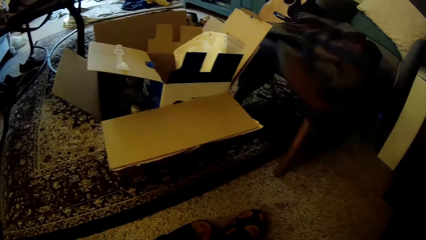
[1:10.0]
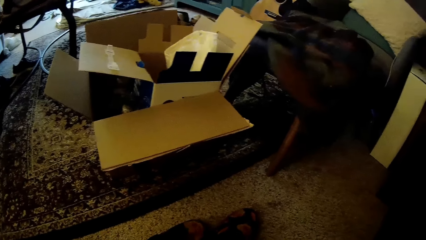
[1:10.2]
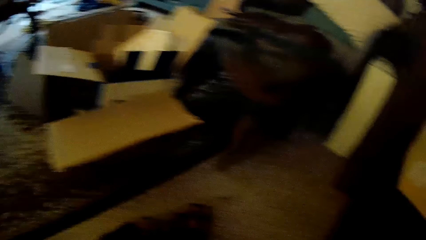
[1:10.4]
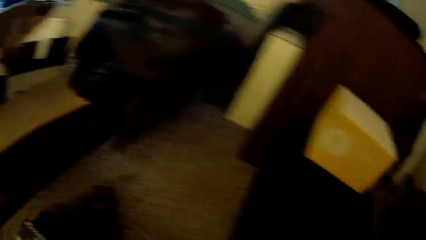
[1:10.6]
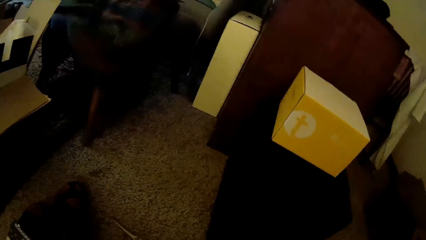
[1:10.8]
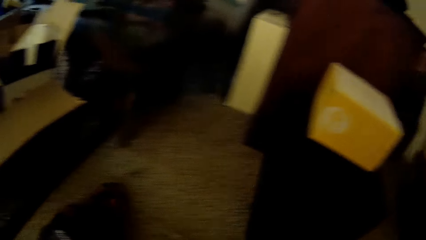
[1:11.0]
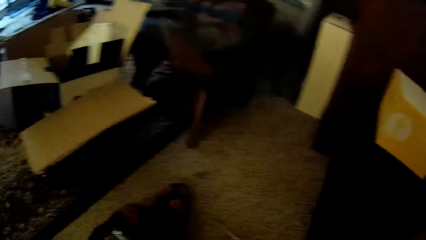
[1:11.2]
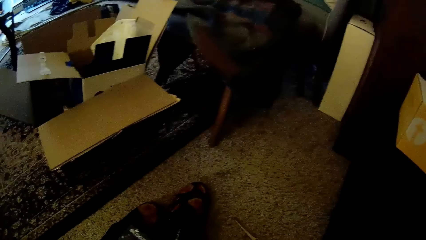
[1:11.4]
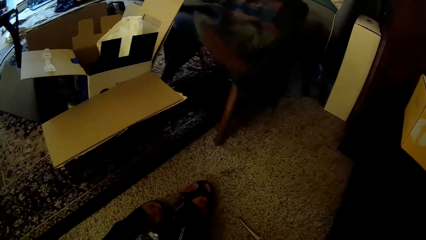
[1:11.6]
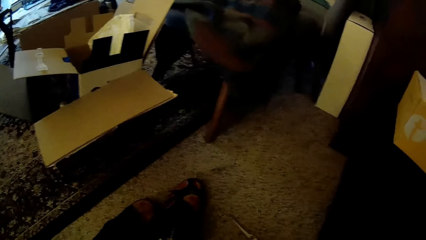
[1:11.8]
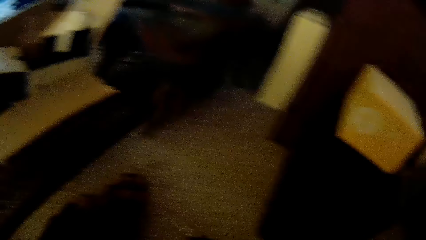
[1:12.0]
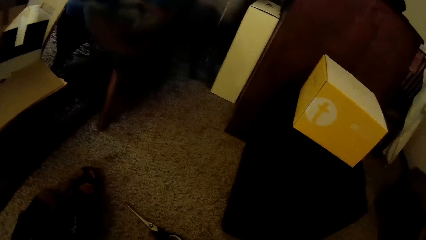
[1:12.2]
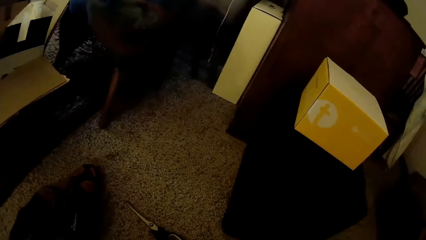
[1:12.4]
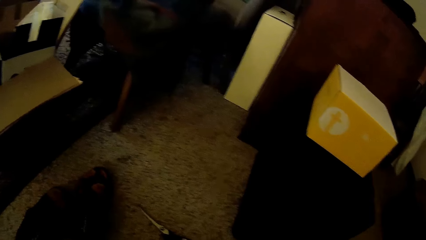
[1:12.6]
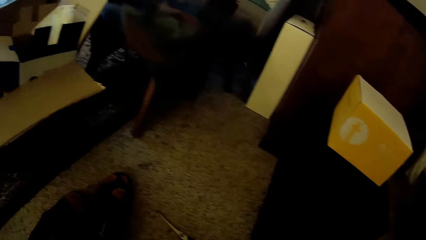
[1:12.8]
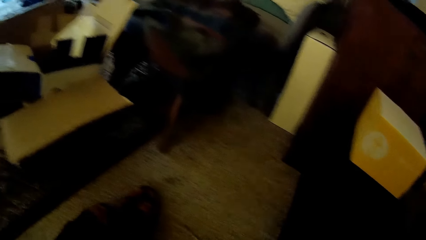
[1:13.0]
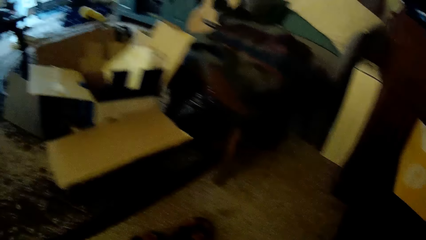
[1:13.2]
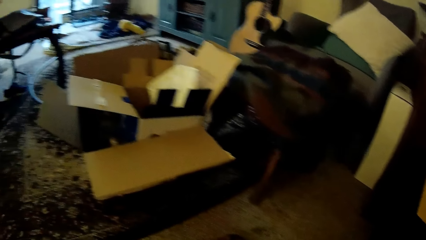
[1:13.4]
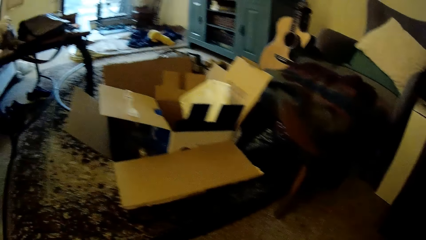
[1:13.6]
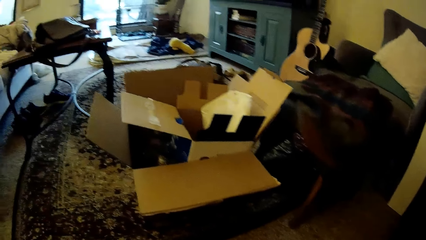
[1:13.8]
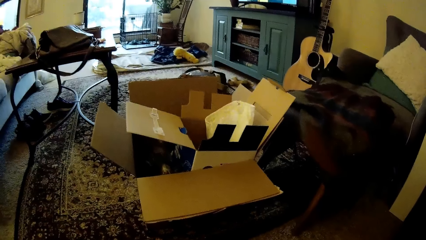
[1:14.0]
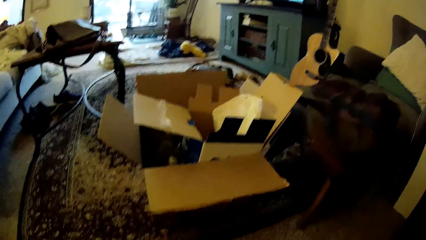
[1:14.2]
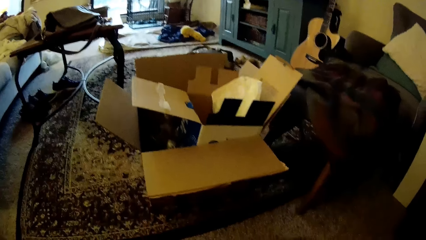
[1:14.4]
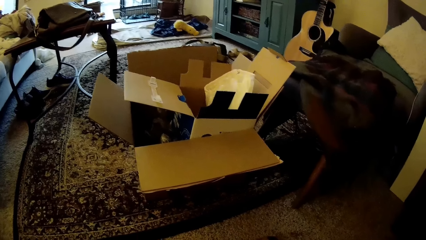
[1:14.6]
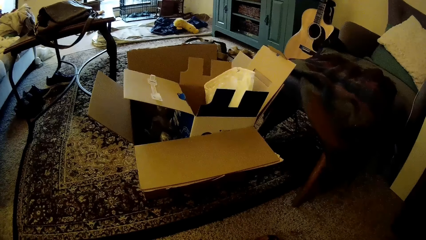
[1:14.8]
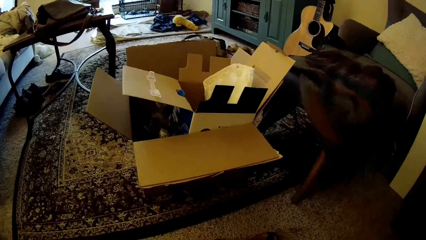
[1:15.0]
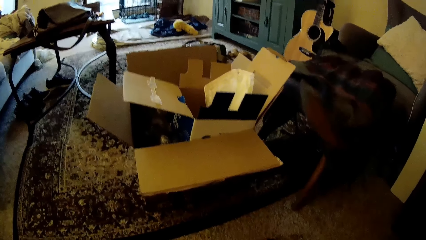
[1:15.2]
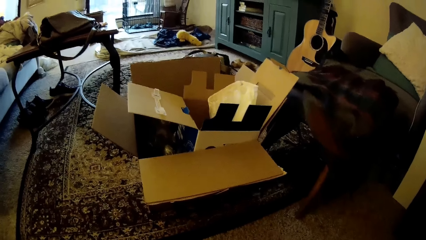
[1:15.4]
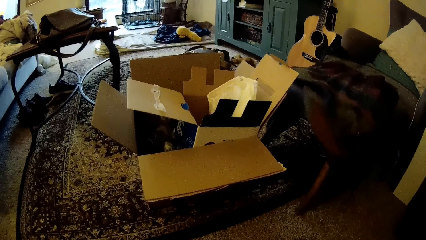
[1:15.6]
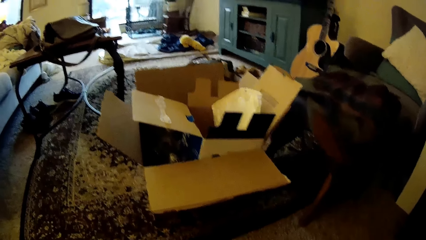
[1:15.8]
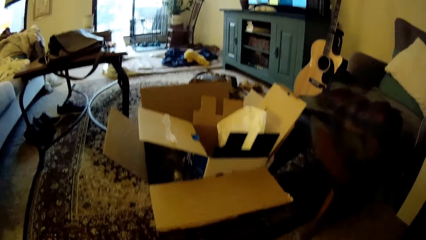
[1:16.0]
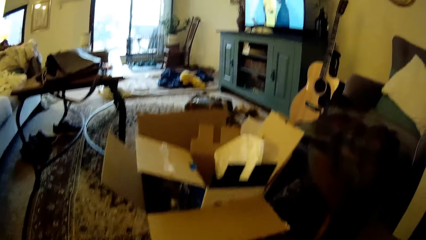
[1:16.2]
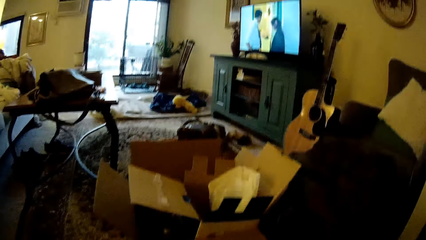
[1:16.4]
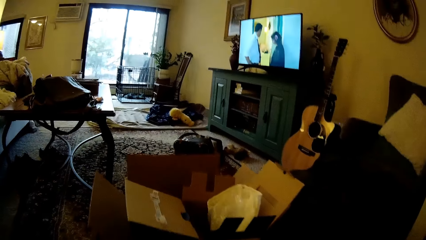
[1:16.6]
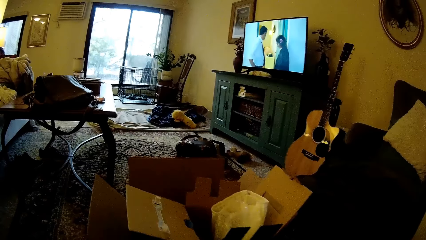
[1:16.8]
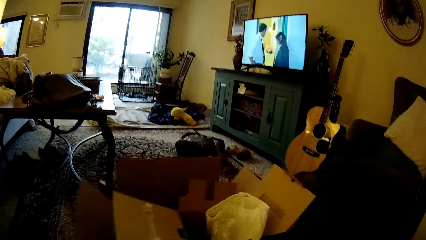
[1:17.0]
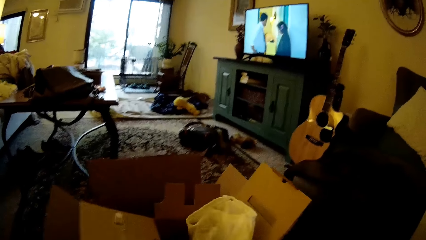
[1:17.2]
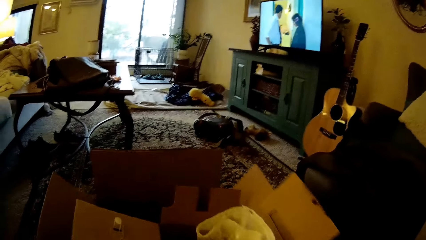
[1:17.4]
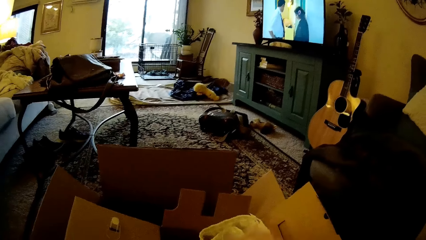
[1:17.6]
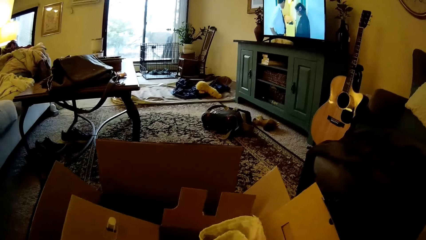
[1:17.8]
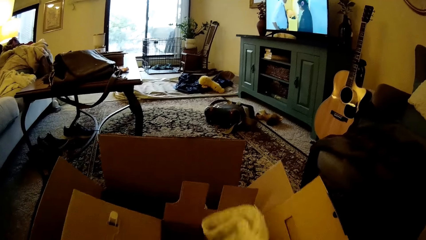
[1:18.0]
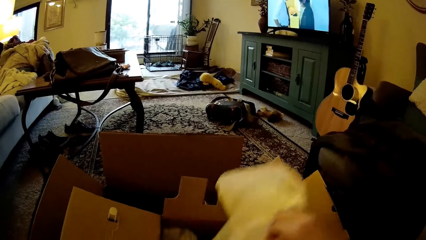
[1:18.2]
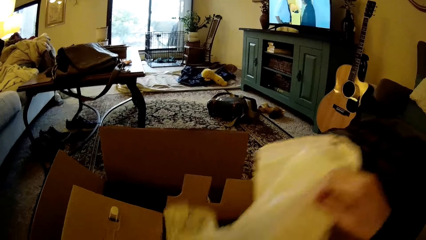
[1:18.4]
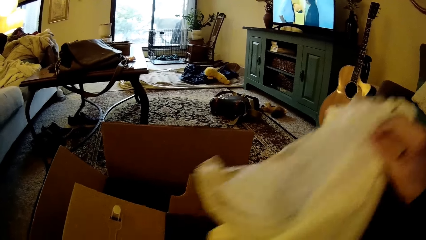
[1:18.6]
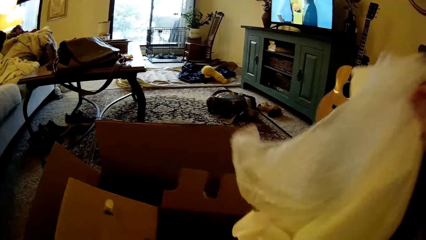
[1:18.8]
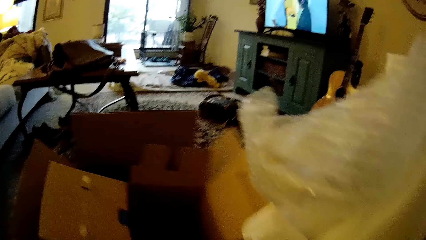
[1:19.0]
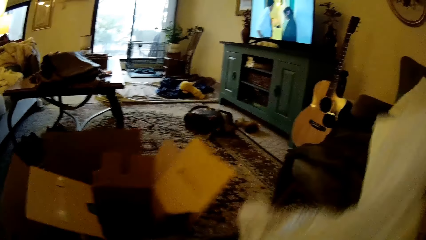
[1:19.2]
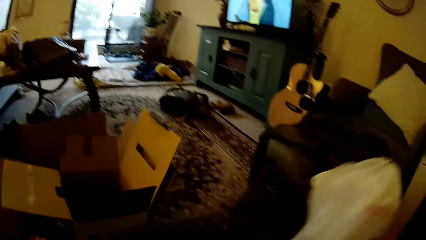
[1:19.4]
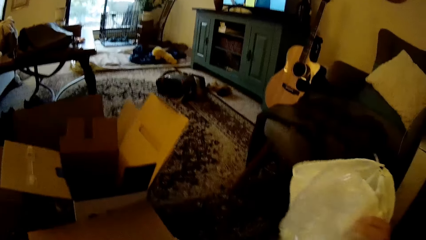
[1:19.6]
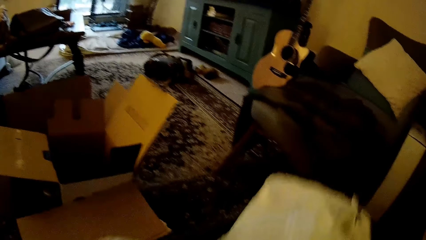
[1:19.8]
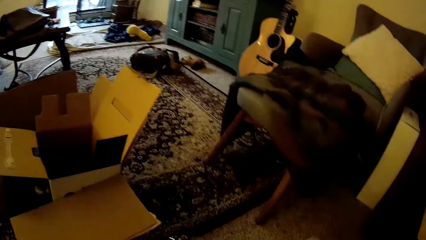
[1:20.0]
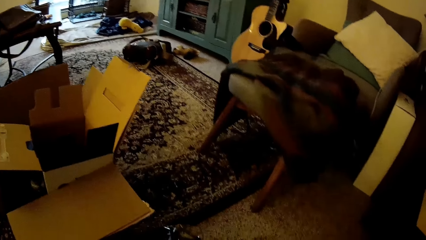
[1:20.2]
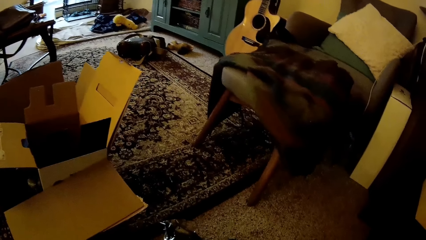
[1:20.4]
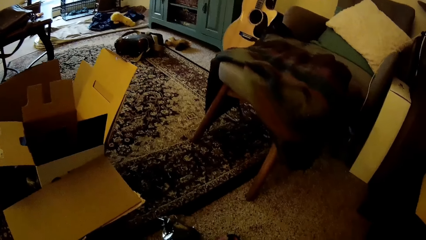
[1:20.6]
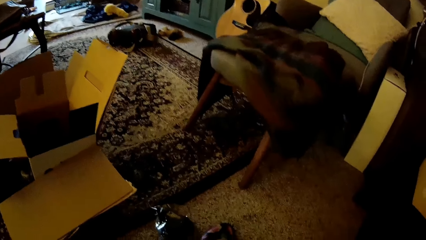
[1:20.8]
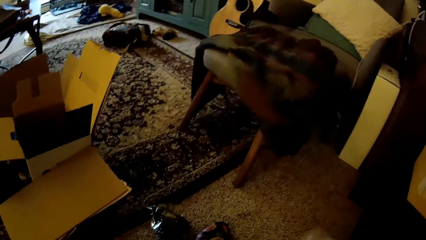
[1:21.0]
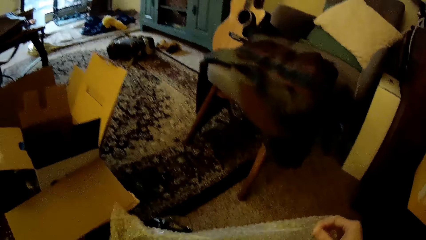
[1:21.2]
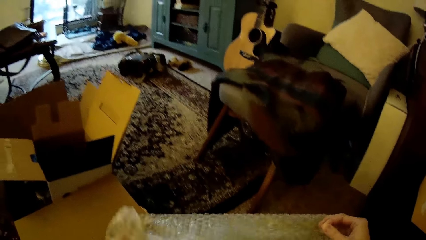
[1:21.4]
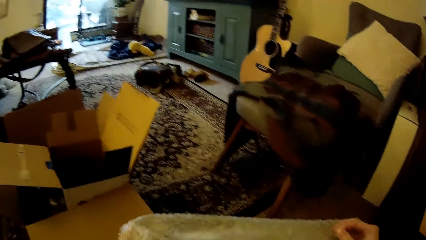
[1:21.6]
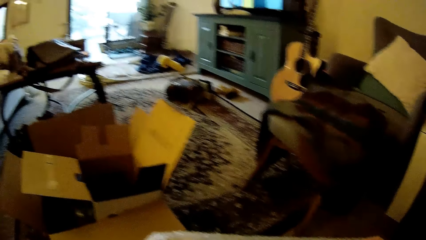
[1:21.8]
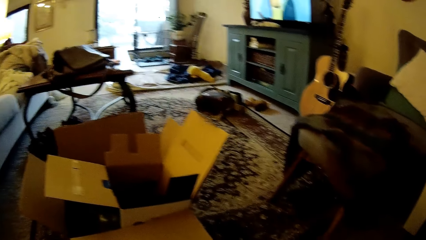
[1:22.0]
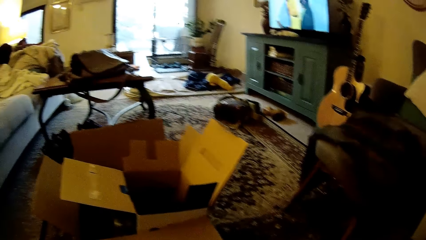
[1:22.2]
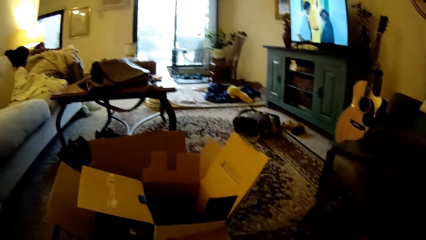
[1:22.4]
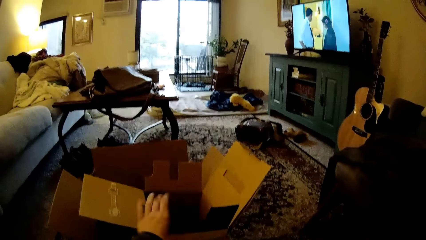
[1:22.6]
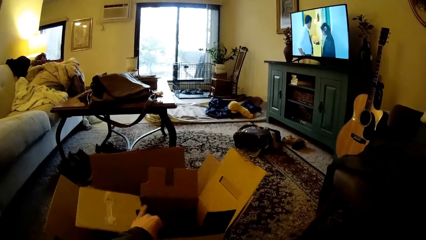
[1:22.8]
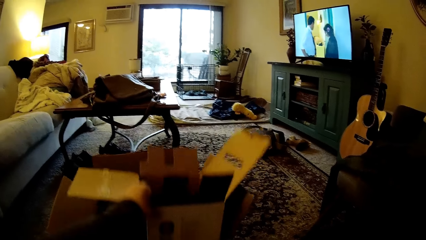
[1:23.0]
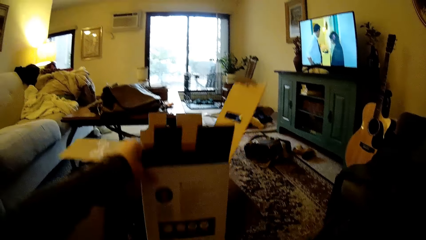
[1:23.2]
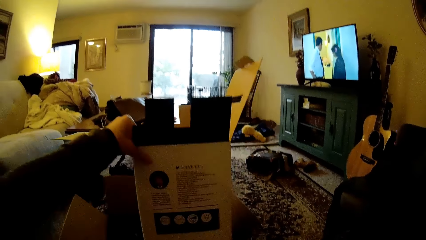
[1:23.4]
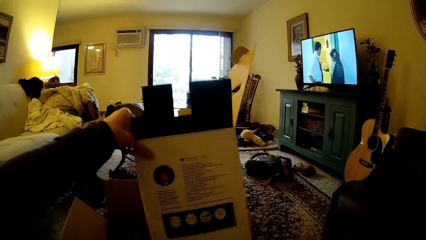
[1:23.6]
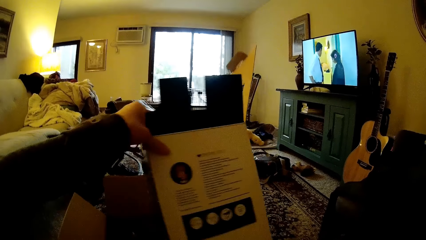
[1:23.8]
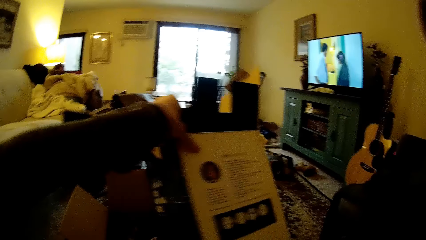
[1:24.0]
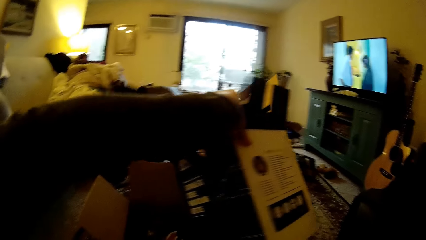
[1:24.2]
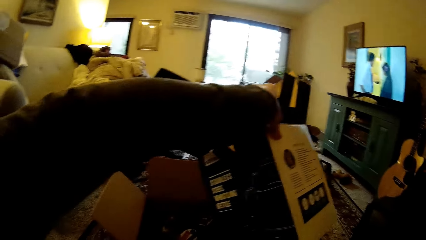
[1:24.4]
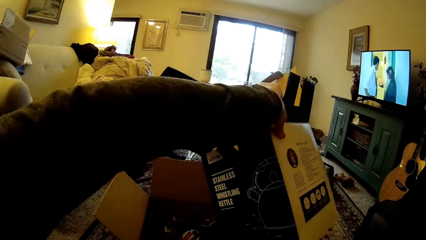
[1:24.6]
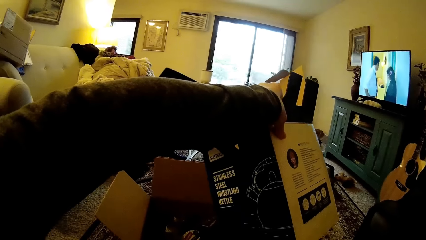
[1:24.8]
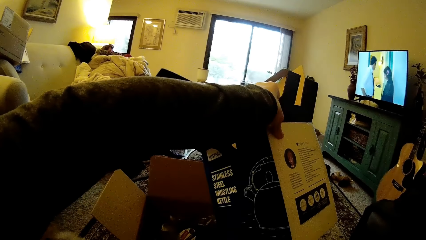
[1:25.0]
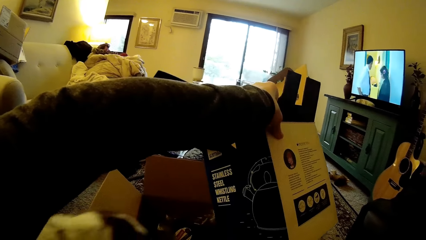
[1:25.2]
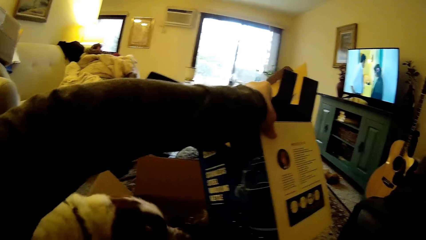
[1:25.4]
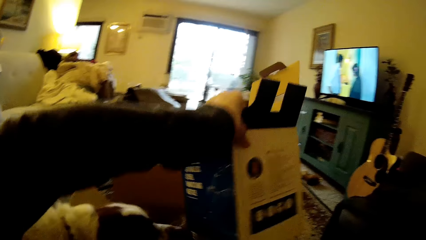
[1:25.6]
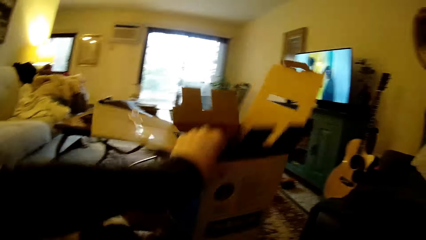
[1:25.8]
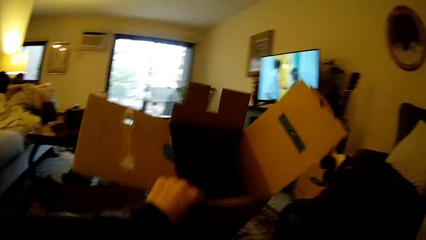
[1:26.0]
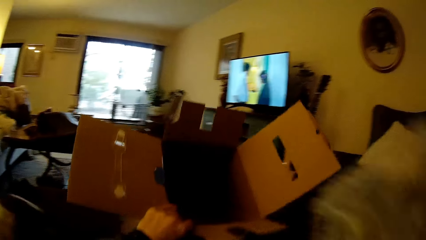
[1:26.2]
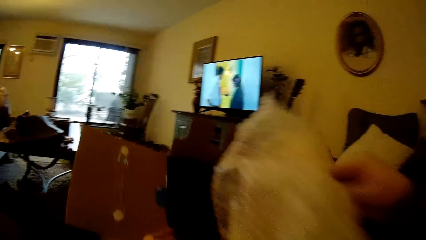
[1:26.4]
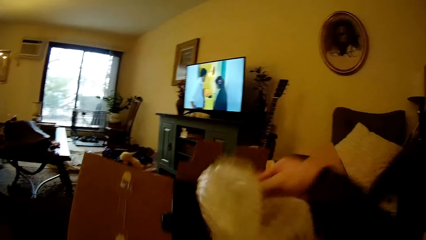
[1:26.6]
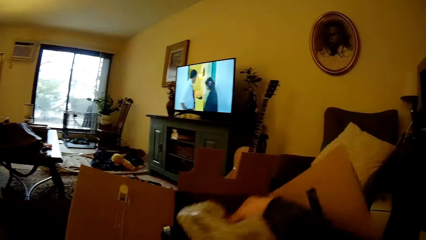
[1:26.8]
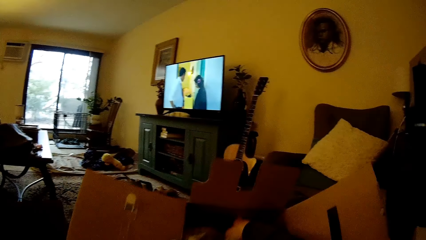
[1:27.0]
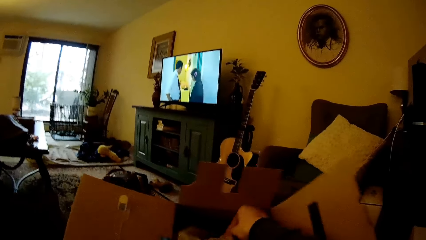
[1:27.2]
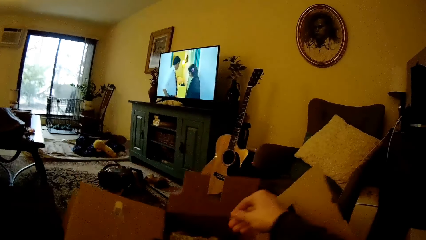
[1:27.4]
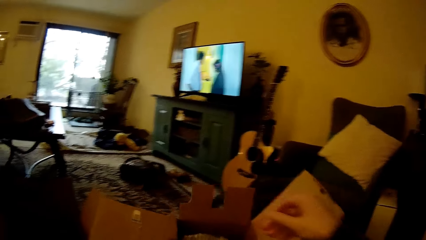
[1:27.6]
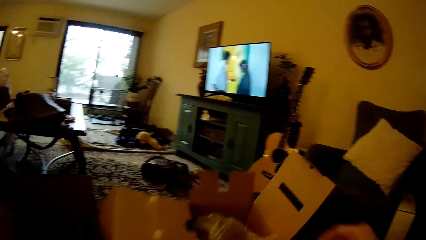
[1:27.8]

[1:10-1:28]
The camera wearer looks around the house. He pulls a box. He picks up a shoe bag or polythene bag from a big box on the floor with his right hand. He pulls the box. He unwraps the polythene bag. He looks around the house. He picks up a small box from the big box on the floor with his left hand. He reads on the small box. He puts a bubble wrap in his right hand into the small box in his left hand.
